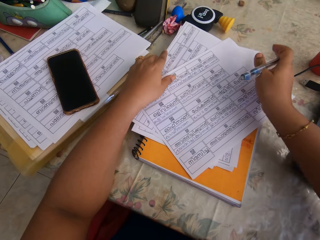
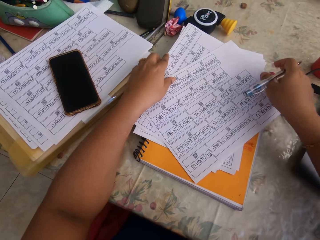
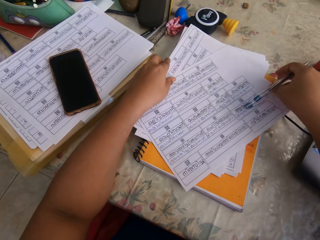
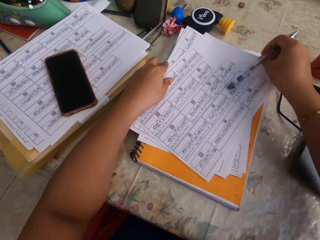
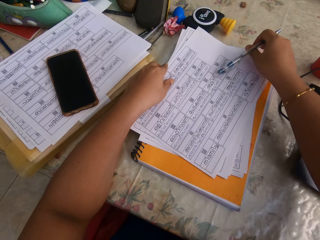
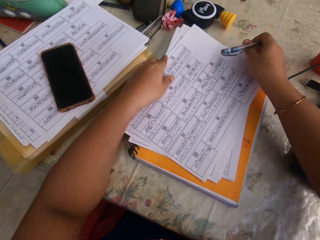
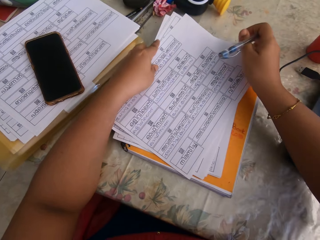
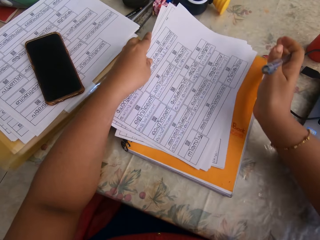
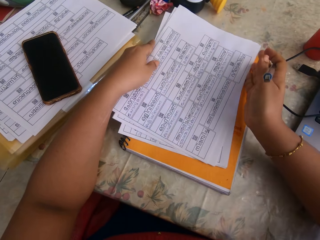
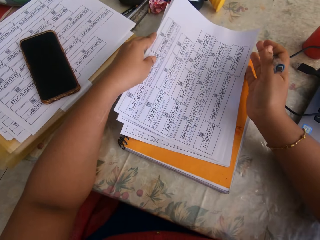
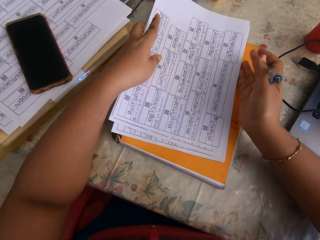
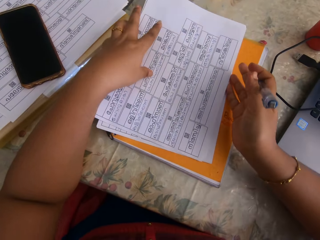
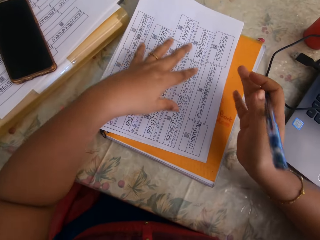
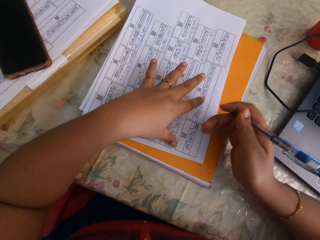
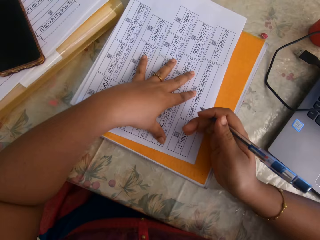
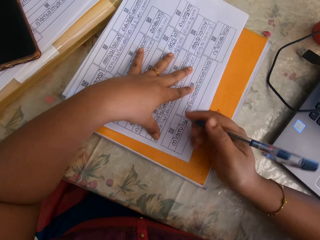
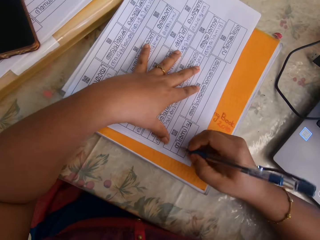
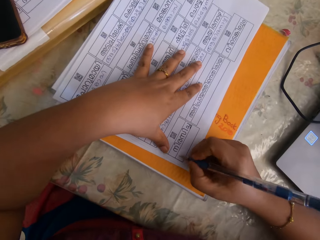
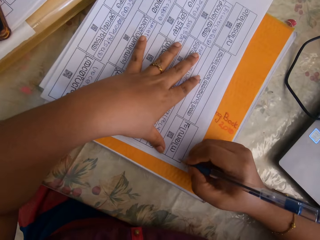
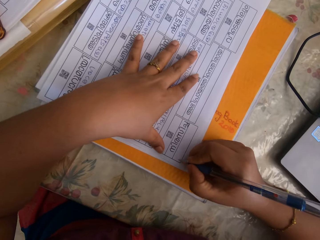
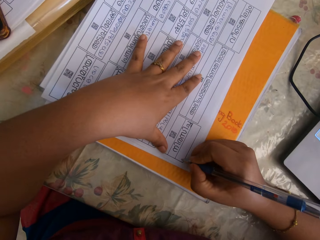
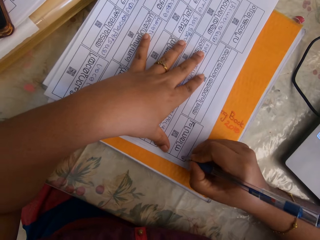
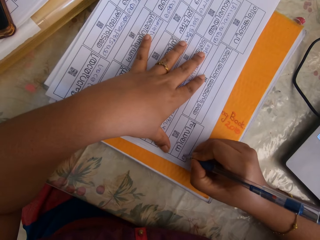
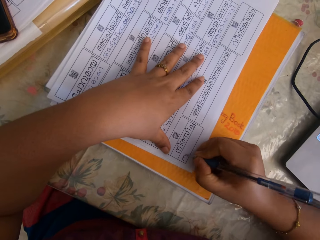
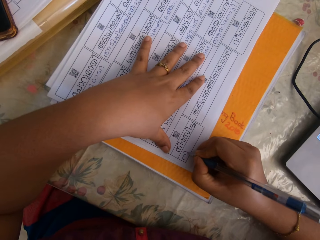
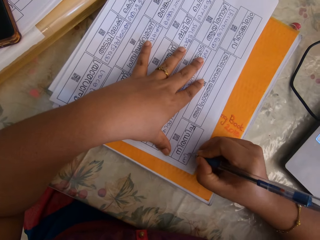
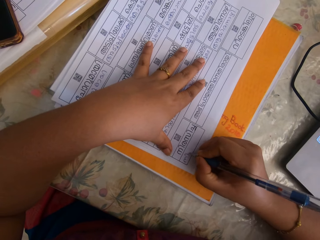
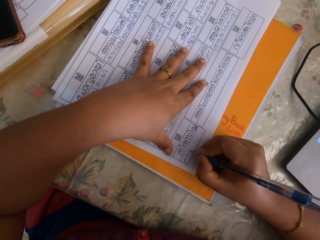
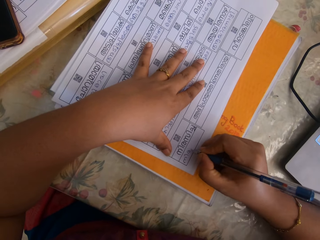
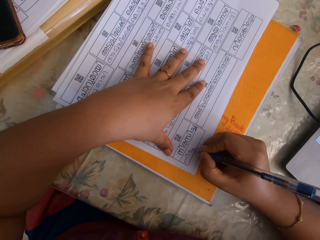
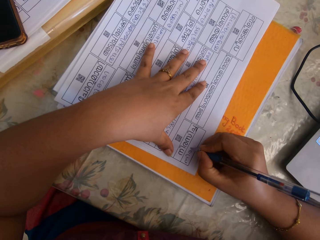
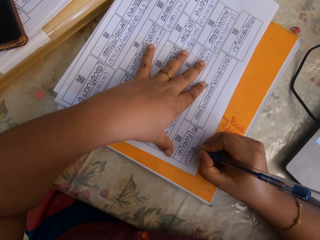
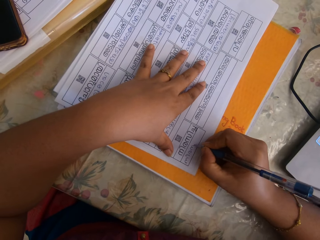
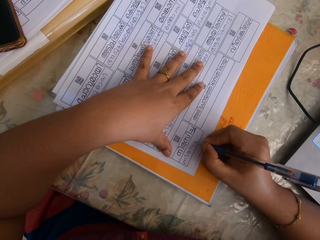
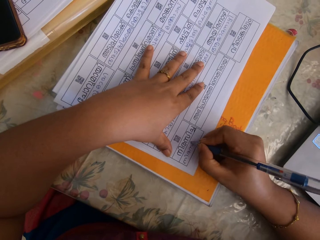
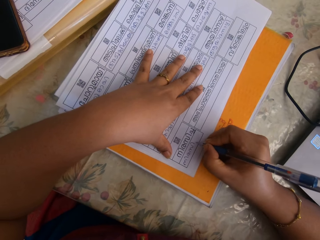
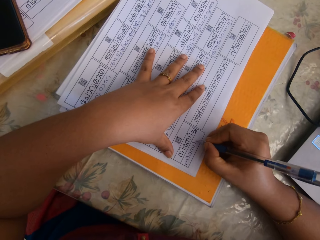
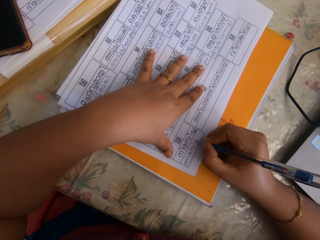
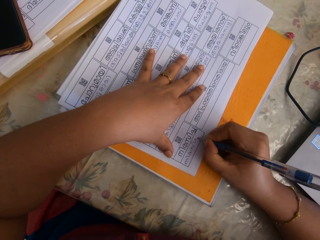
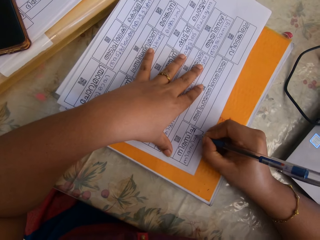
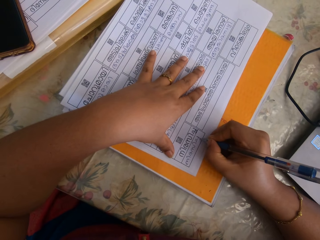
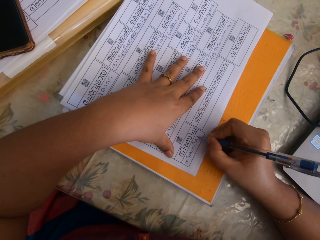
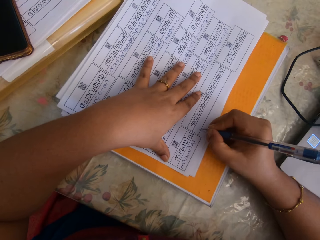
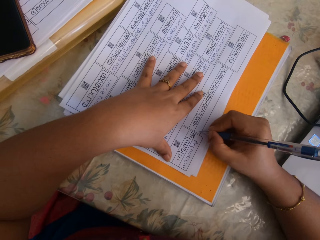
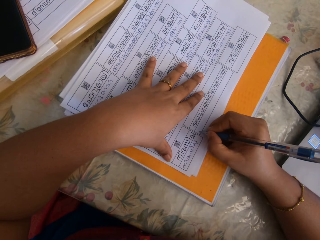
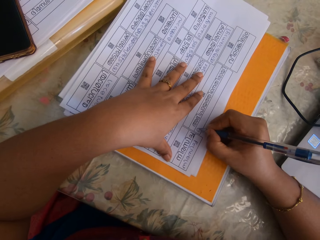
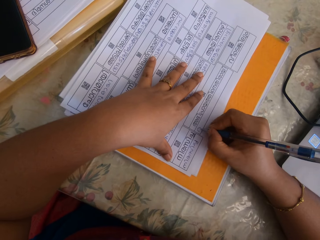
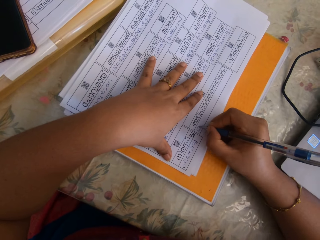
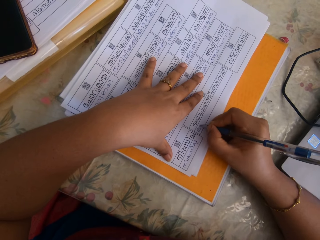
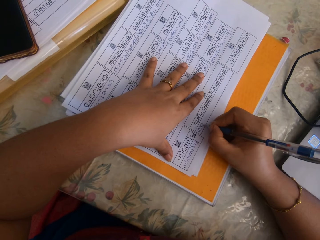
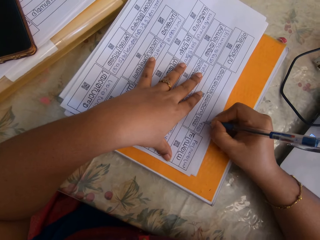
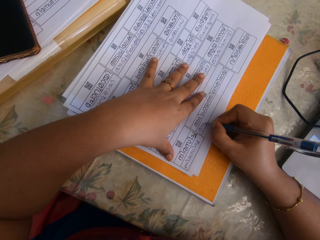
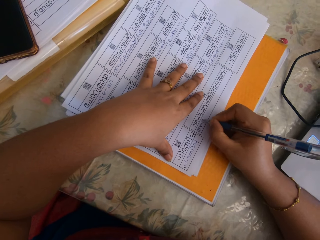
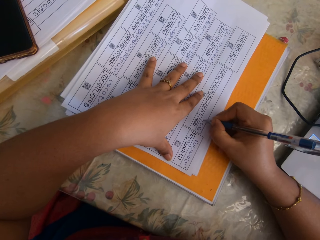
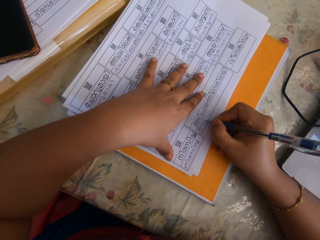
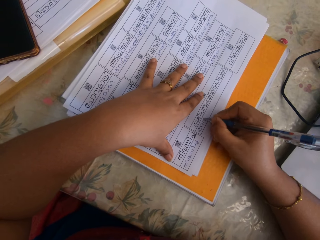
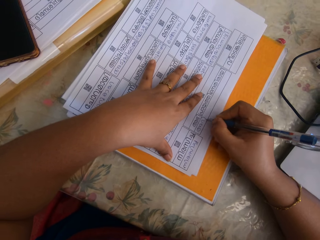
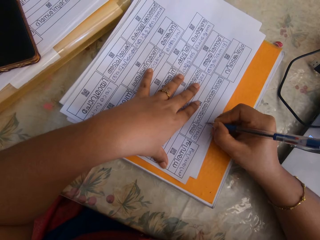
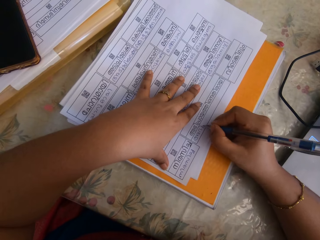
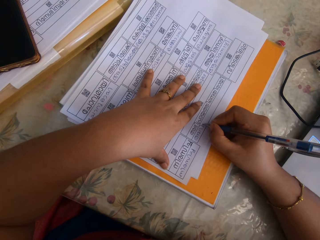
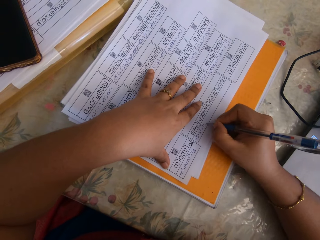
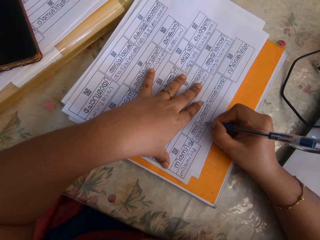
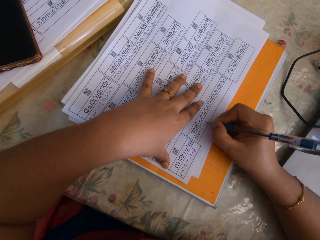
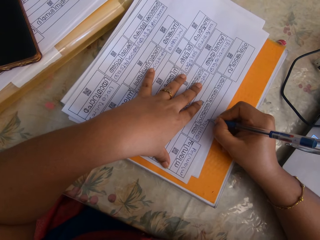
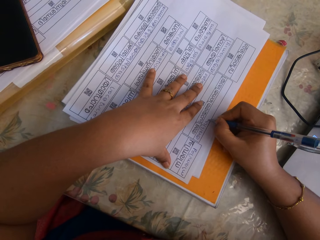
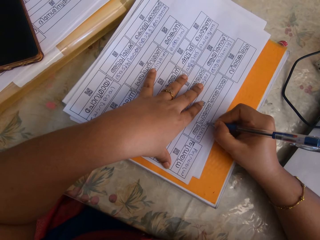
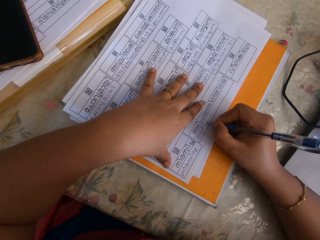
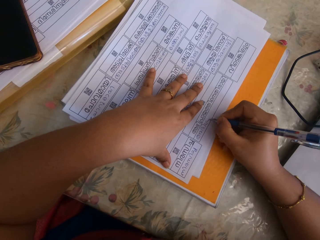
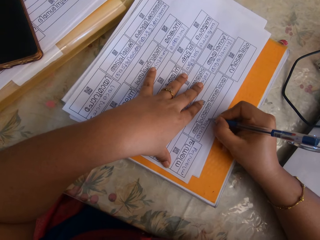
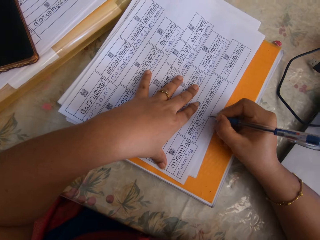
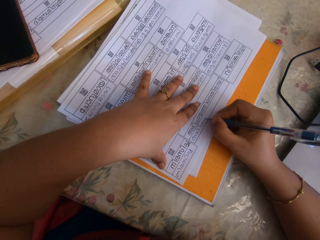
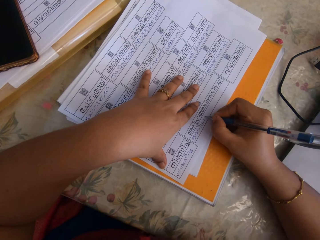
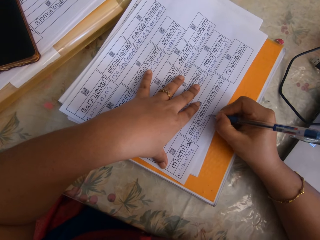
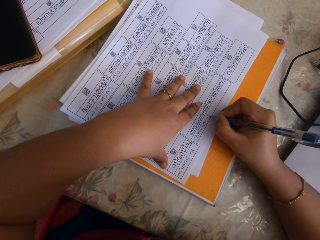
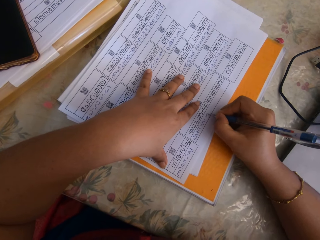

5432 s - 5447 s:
The camera wearer adjusts the piece of paper with her right hand. She adjusts the piece of paper with both hands. She places her left hand on the piece of paper. She writes on the piece of paper with the pen in her right hand. She writes on the piece of paper repeatedly.

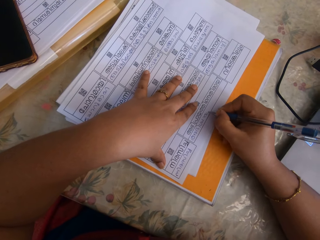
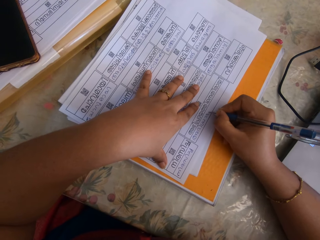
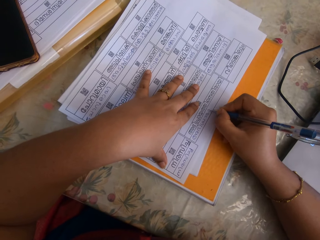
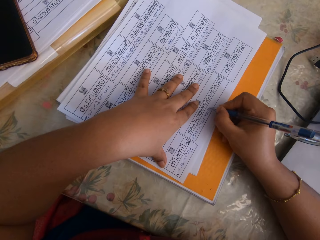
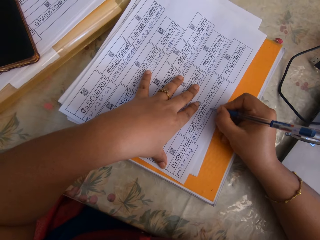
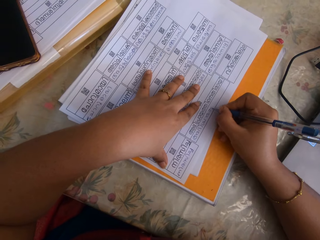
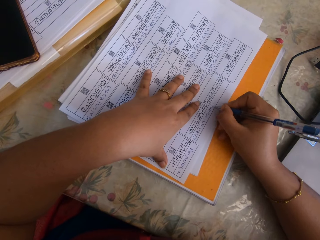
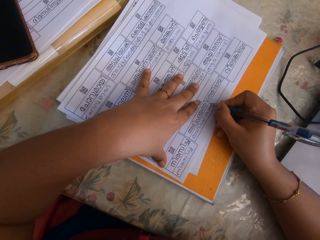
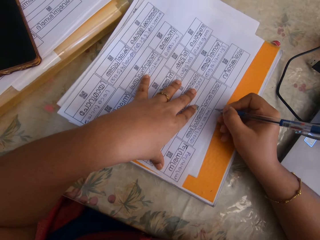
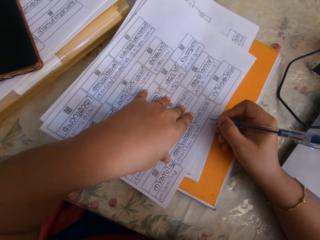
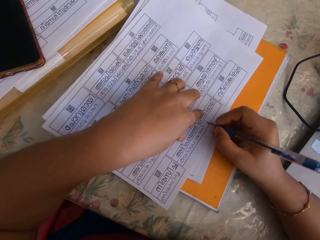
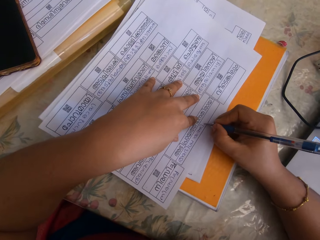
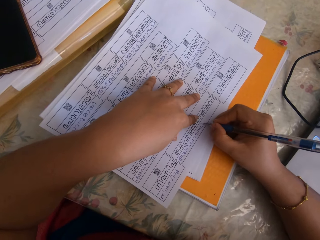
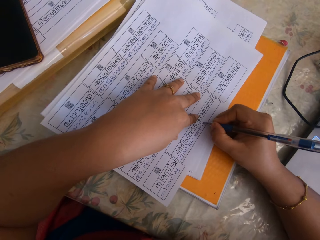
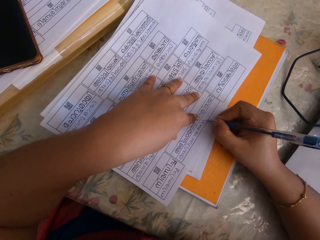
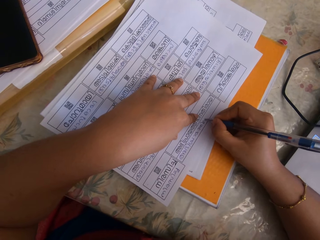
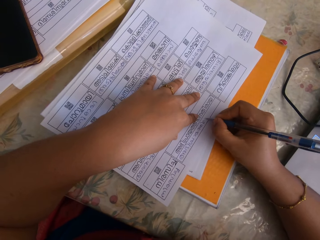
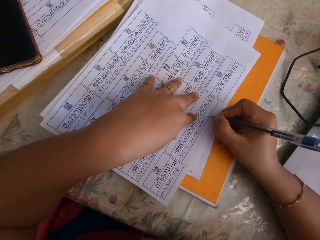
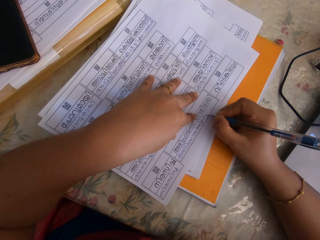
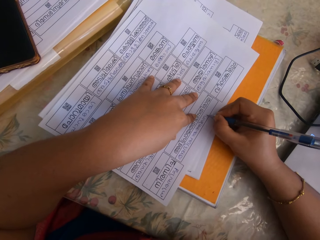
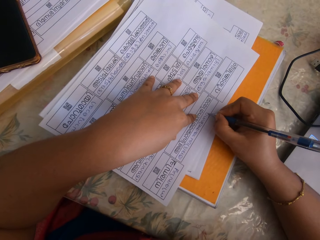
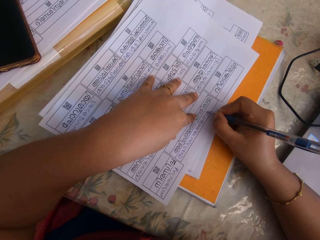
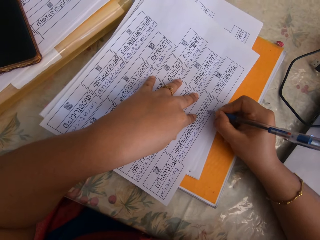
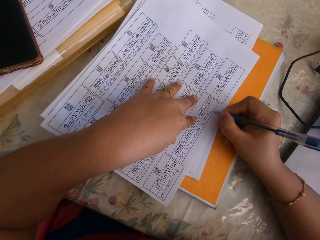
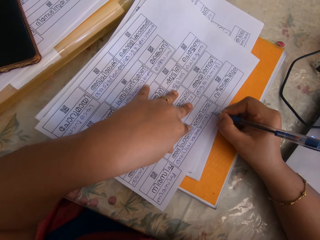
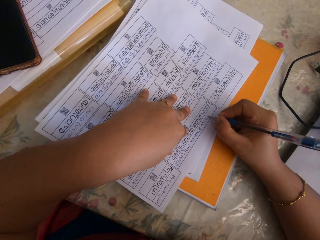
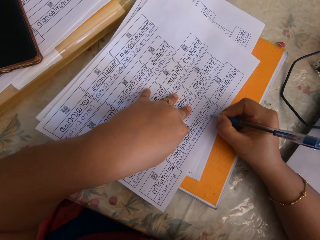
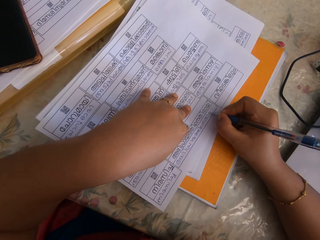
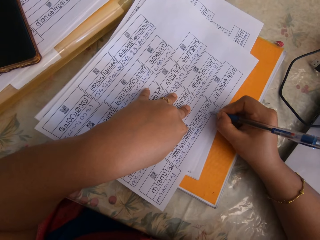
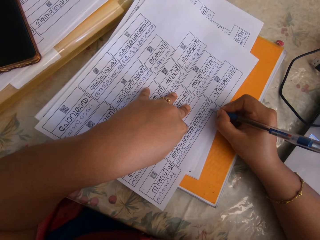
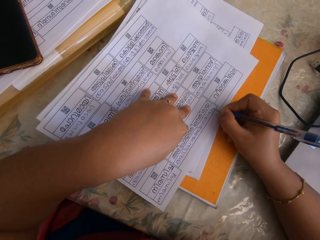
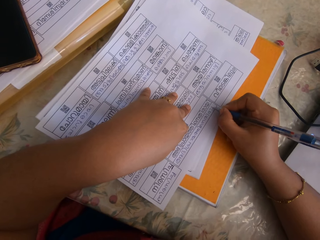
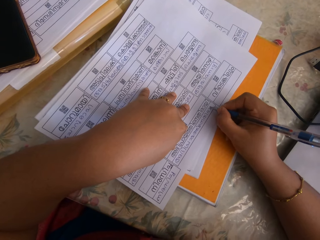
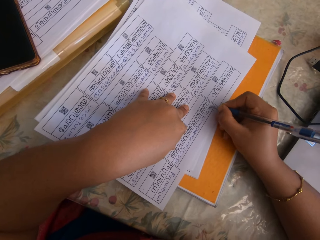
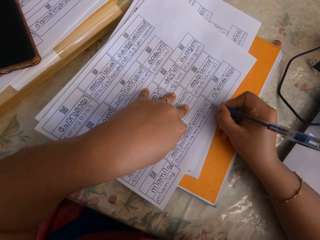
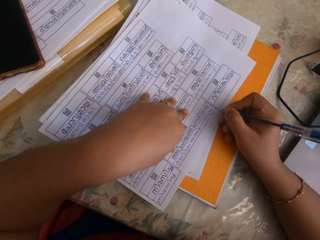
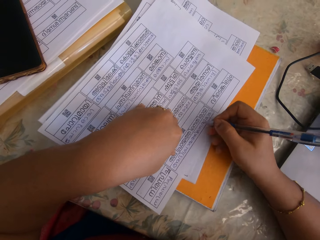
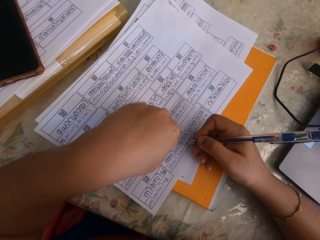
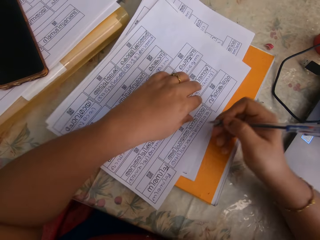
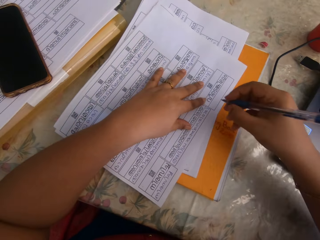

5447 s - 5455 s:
The camera wearer moves the piece of paper on the table with her left hand. She writes on the piece of paper. She lifts her left hand from the piece of paper. She pulls the piece of paper.
